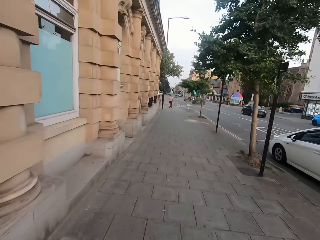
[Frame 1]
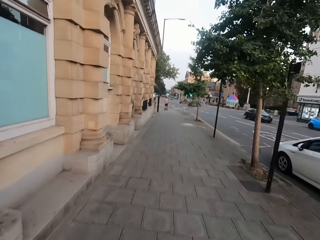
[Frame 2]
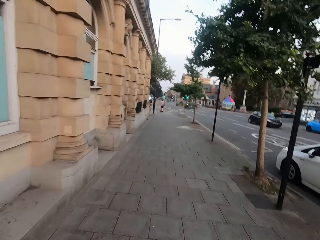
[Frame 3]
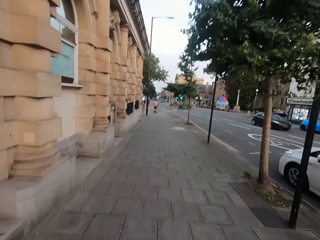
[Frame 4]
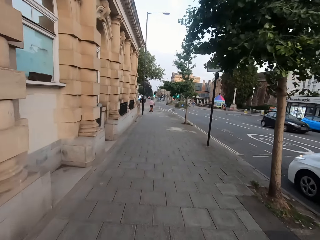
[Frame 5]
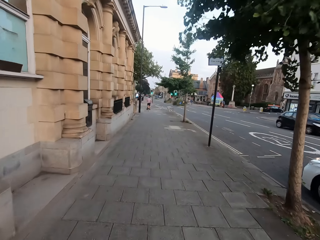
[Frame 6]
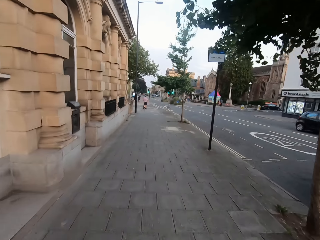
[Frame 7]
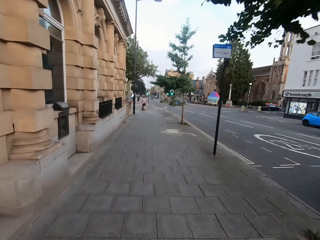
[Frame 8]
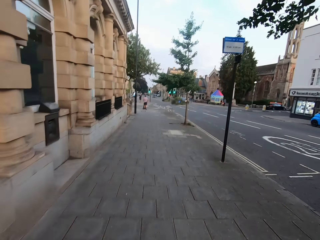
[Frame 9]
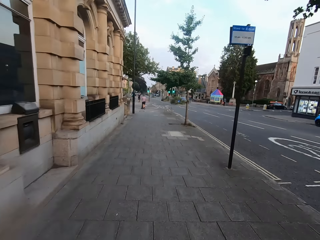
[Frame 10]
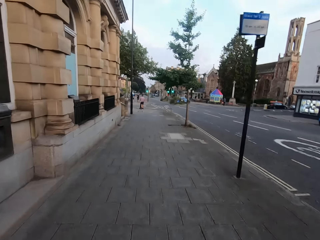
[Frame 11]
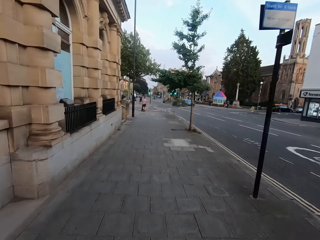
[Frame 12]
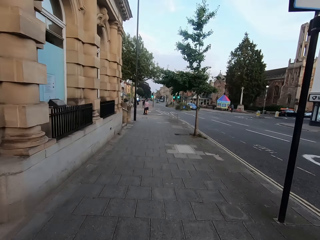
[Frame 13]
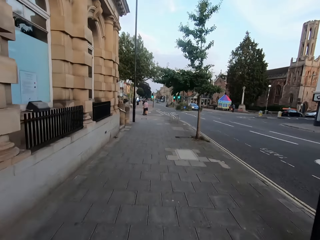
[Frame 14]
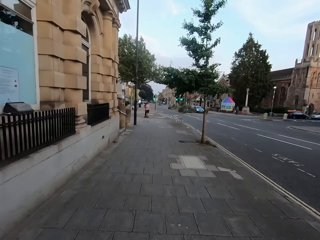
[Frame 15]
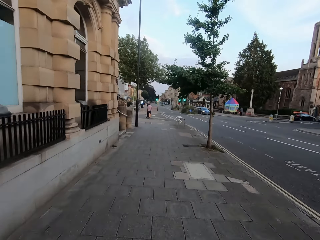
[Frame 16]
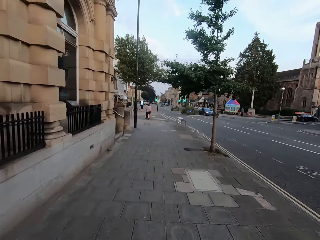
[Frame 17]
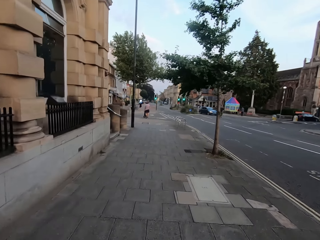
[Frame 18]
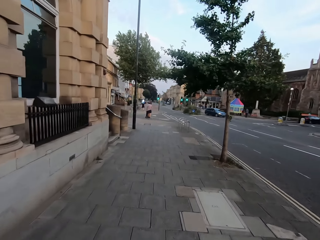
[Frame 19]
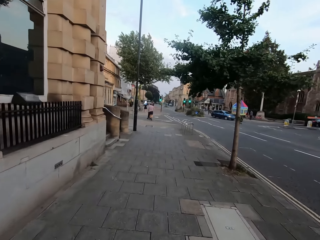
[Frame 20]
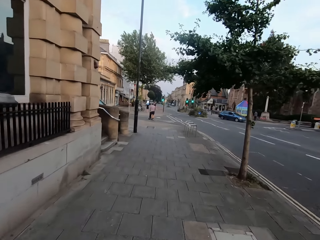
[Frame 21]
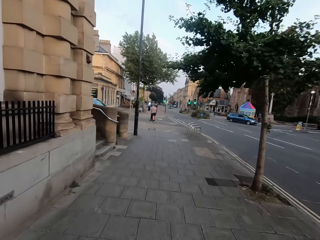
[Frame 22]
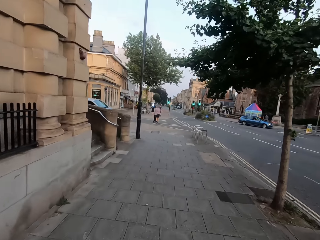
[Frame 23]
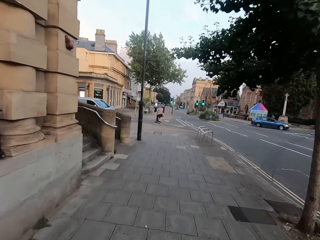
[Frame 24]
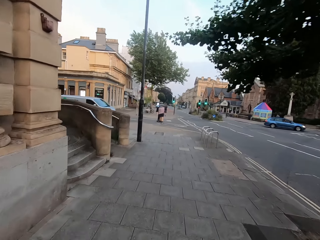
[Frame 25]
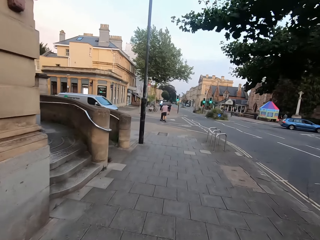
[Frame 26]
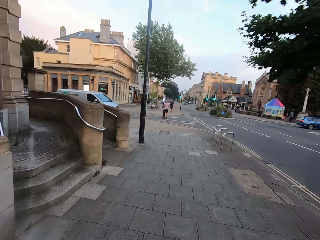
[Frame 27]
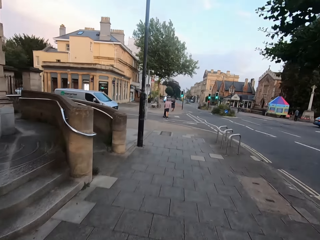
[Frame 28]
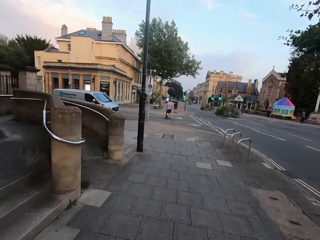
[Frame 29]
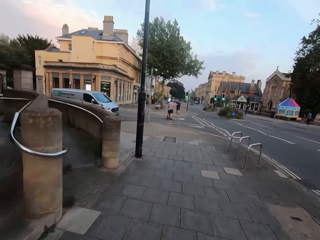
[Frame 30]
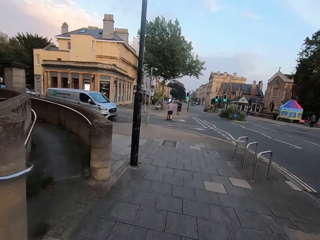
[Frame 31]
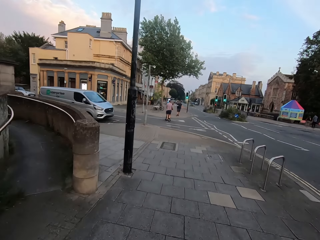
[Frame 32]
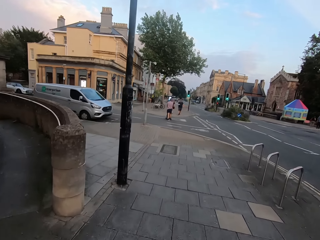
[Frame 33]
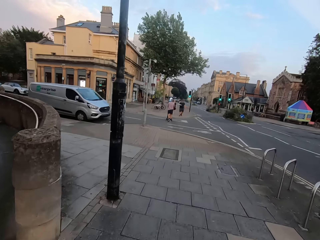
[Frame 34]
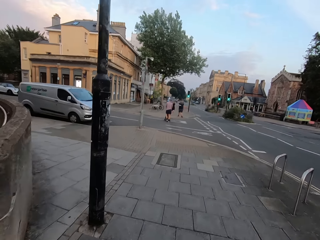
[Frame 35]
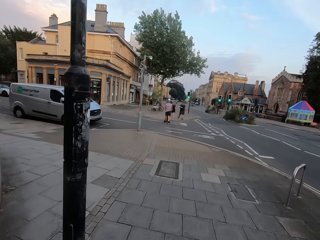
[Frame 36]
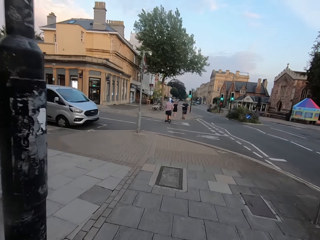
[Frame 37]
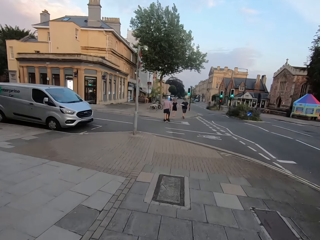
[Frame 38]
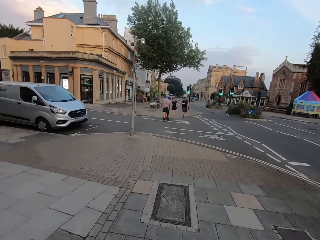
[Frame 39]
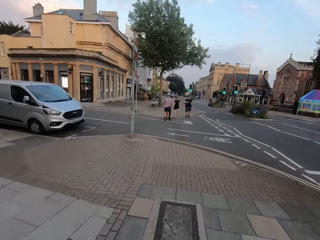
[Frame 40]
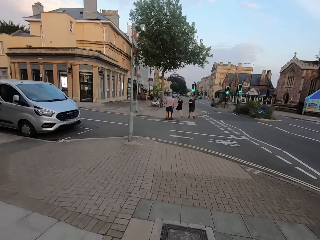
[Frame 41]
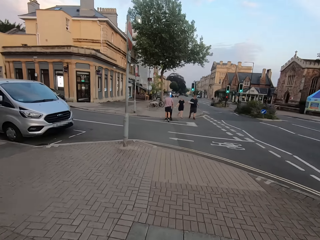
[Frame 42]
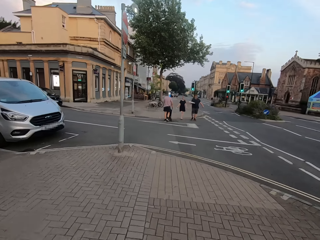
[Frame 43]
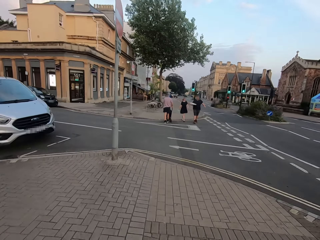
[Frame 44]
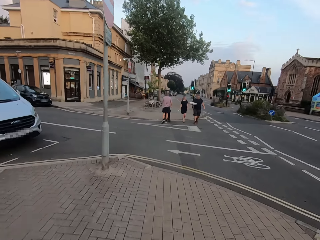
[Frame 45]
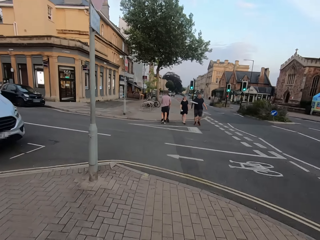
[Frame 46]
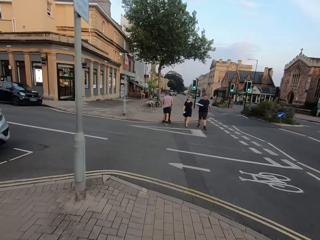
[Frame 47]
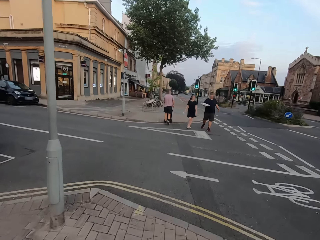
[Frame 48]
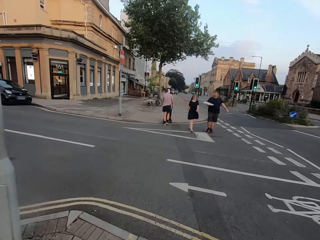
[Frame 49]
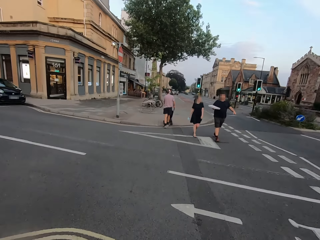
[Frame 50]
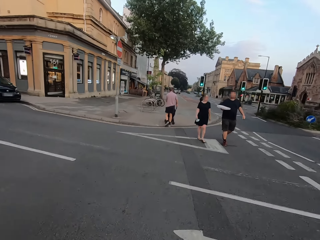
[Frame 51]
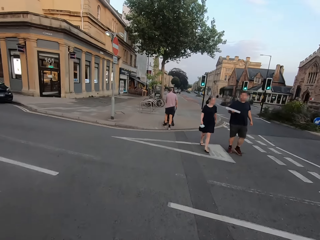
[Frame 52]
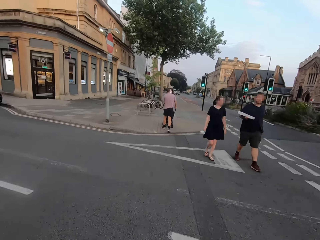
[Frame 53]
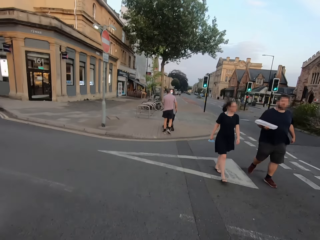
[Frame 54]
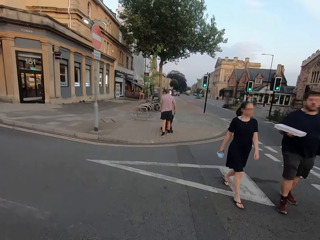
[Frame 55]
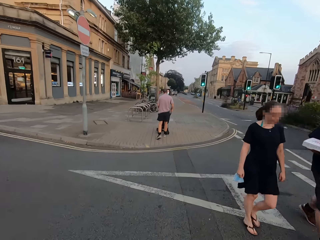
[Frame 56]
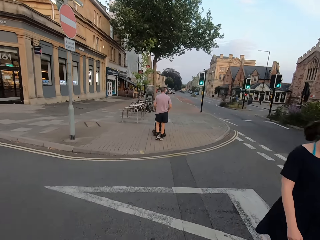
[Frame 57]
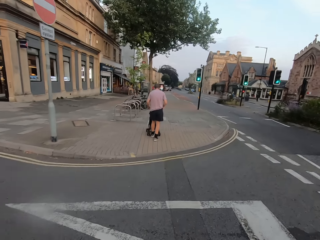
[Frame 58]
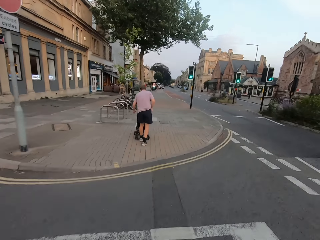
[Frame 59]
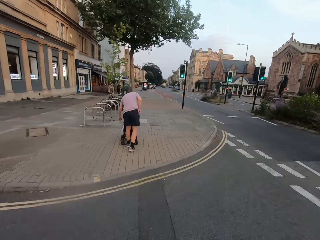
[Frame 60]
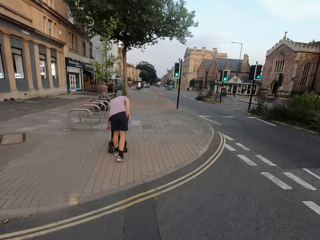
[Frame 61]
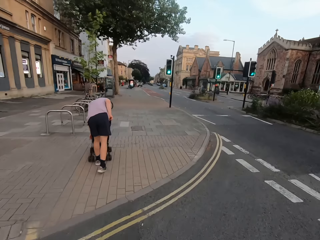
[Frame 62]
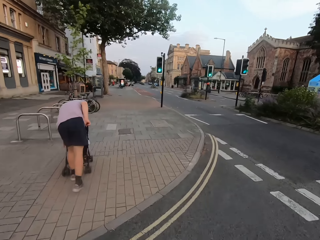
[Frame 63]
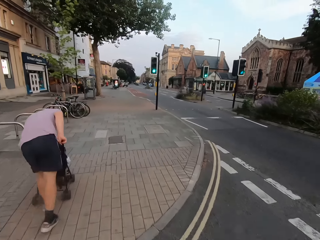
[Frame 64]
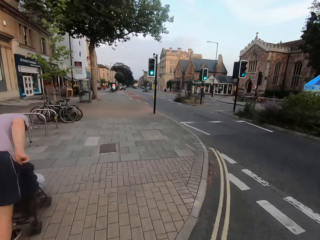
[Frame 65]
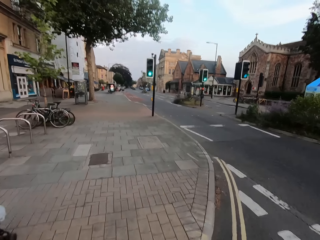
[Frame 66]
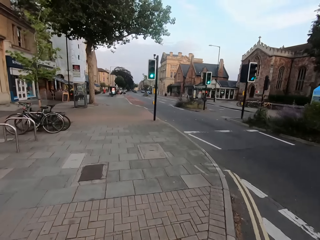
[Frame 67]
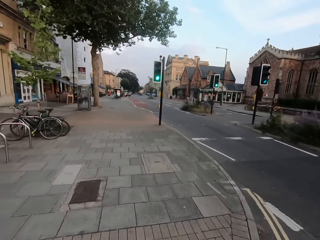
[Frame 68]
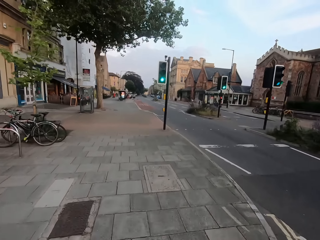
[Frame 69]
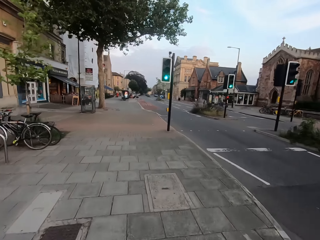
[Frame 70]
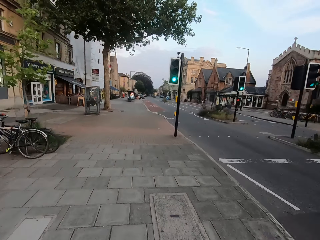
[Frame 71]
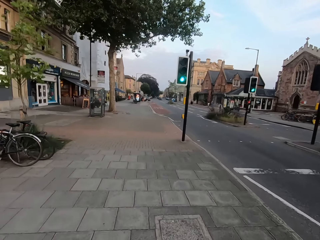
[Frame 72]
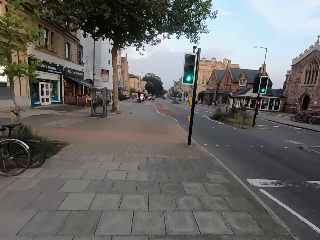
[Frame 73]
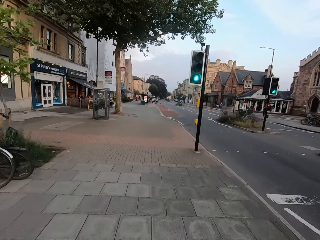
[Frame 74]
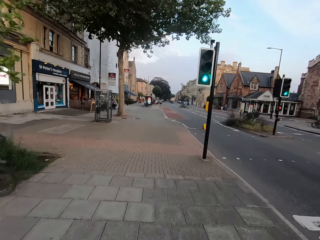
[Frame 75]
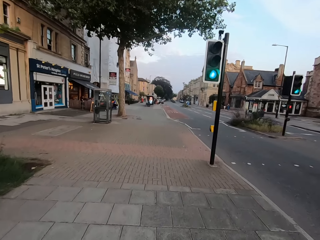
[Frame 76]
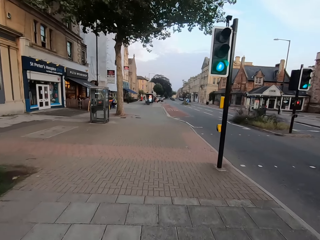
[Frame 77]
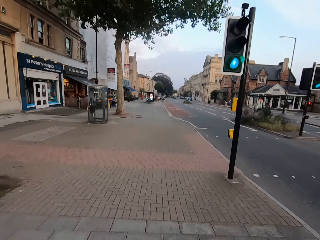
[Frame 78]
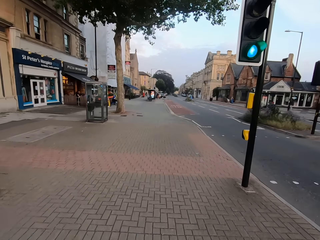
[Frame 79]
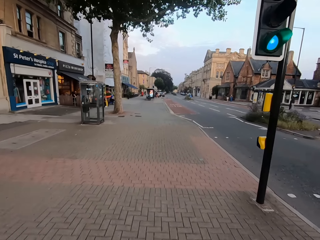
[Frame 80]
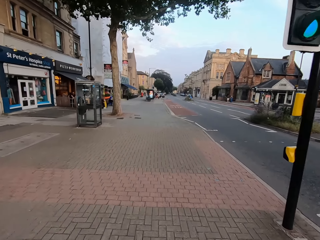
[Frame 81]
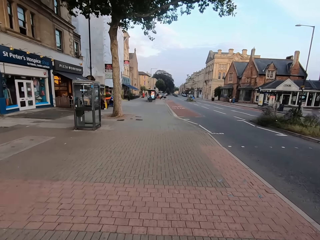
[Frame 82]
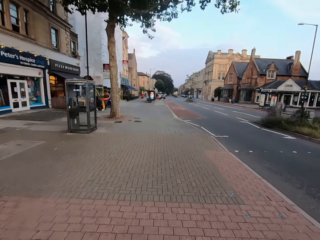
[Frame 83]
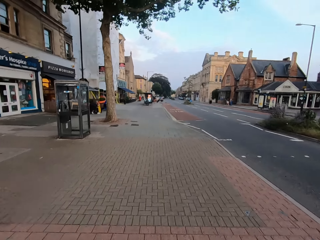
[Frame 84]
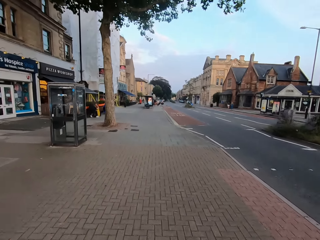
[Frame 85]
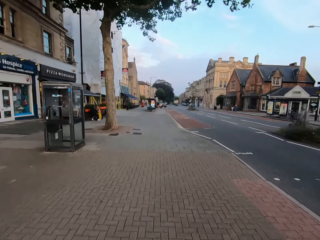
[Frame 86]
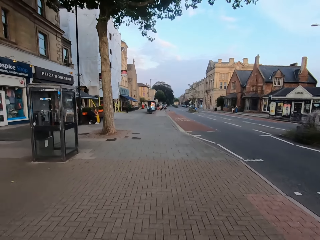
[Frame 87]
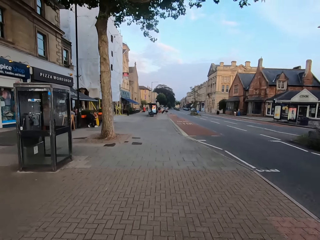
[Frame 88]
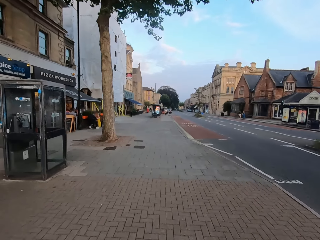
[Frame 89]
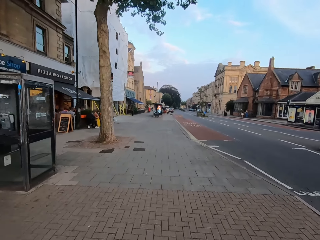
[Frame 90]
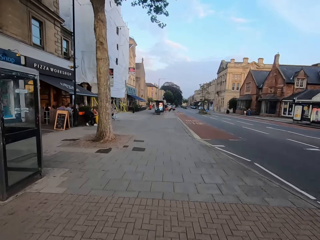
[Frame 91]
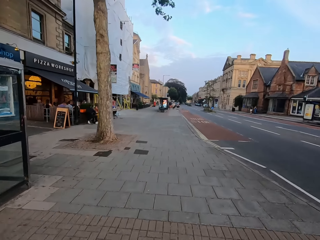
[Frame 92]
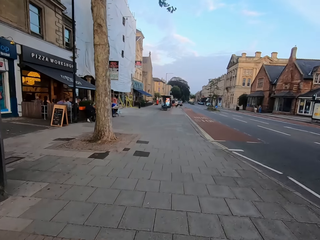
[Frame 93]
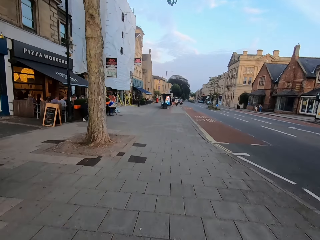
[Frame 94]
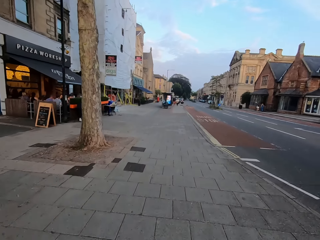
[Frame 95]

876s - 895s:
The camera wearer crosses the road. They jog on the footpath.

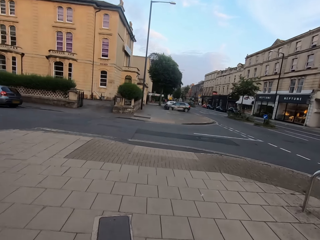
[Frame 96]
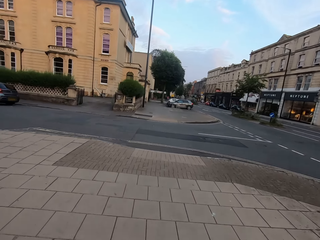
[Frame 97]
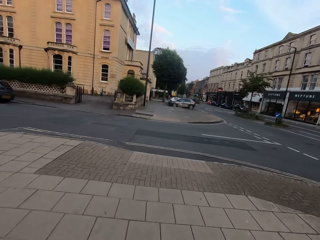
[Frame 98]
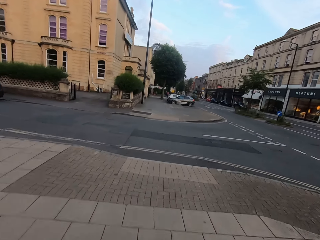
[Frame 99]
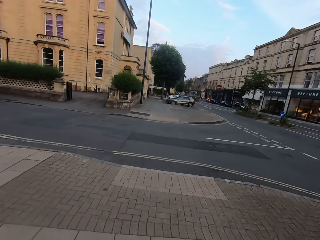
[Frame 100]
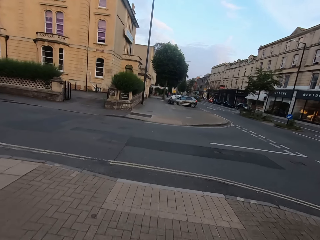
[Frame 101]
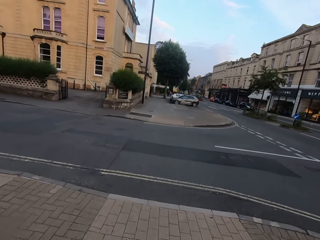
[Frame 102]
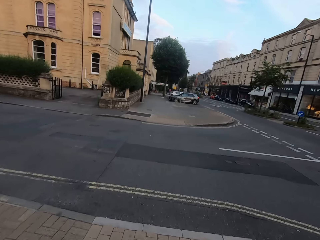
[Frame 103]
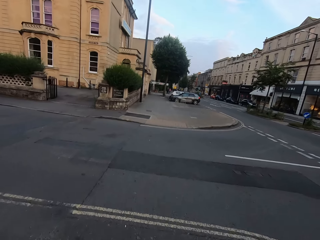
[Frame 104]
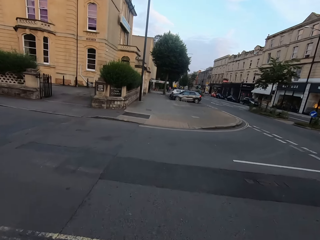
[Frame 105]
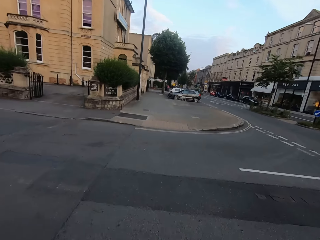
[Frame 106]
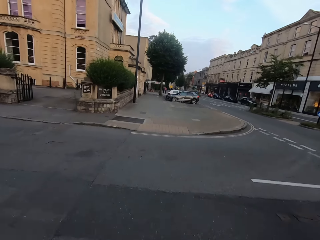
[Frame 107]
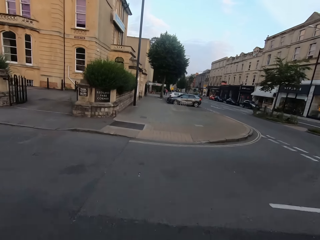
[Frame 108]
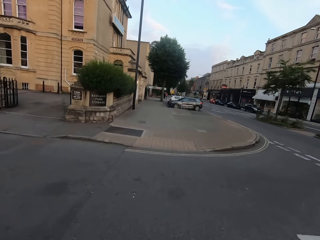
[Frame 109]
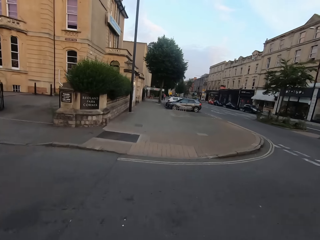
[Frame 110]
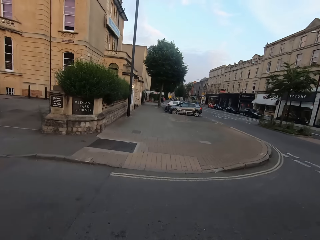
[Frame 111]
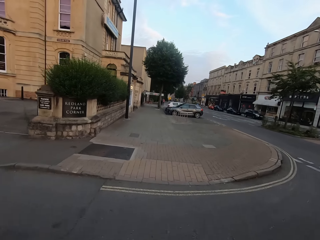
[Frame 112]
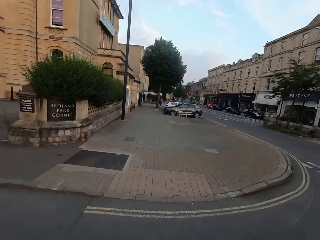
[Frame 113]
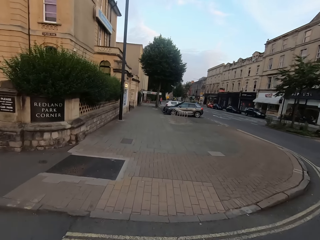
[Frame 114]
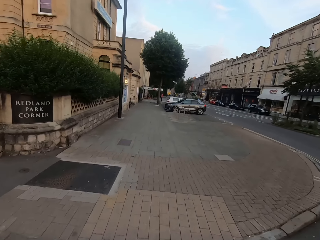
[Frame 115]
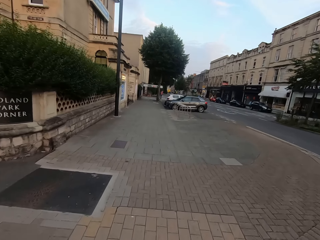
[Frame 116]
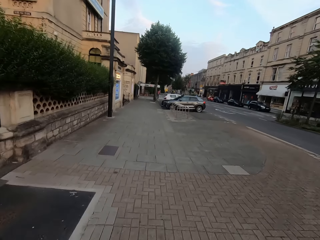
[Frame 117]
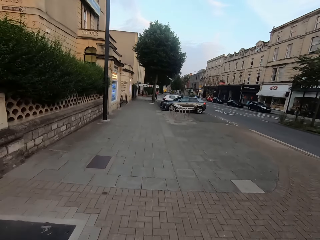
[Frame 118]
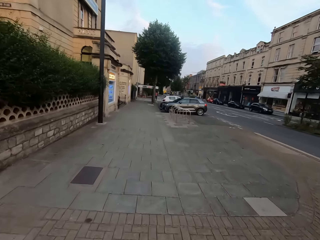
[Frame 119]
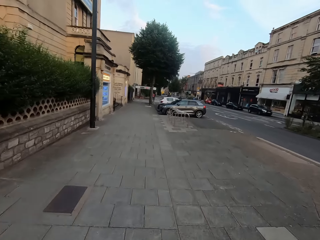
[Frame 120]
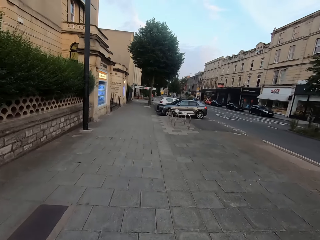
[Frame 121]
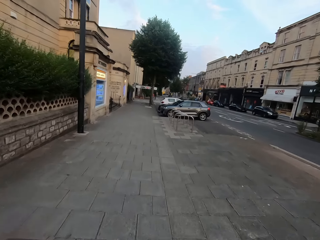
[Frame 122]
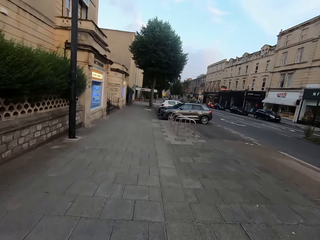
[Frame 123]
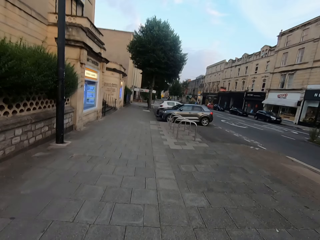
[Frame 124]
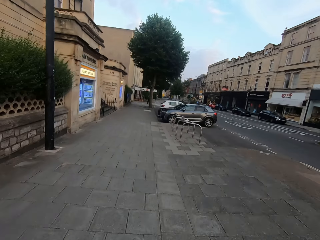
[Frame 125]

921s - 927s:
The camera wearer crosses the road. They jog on the footpath.
